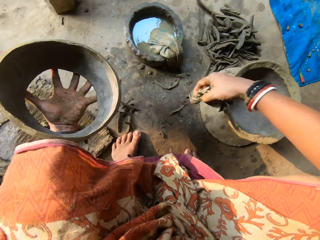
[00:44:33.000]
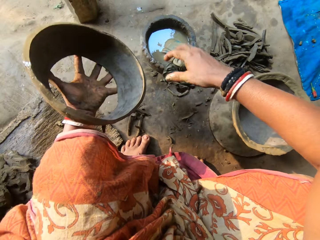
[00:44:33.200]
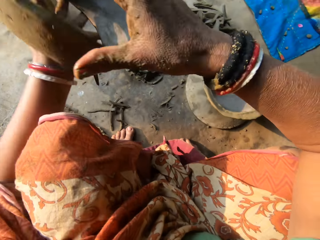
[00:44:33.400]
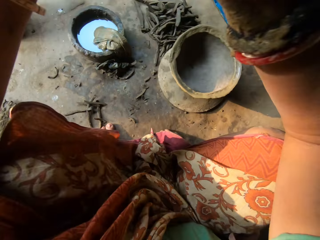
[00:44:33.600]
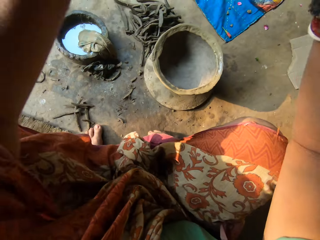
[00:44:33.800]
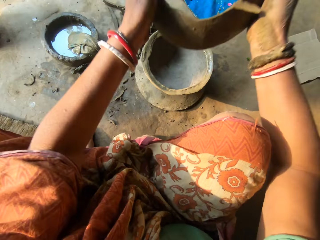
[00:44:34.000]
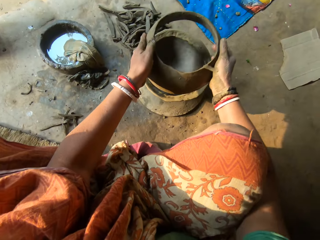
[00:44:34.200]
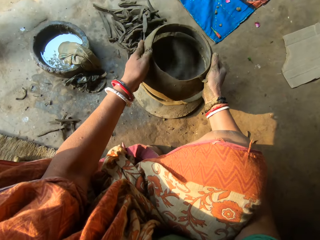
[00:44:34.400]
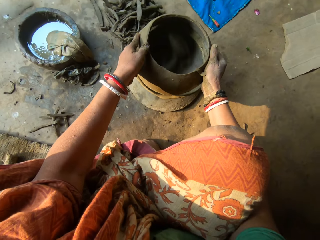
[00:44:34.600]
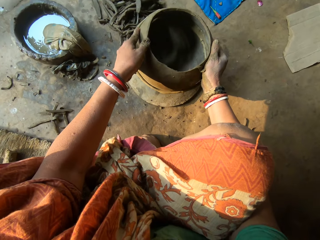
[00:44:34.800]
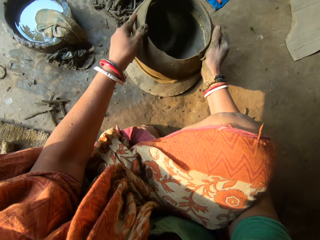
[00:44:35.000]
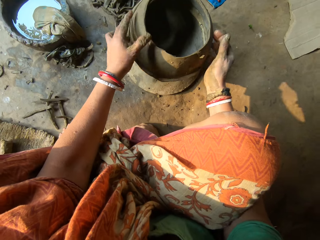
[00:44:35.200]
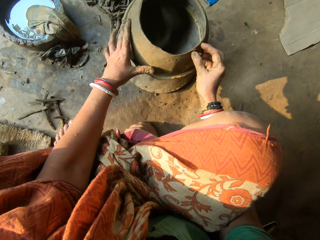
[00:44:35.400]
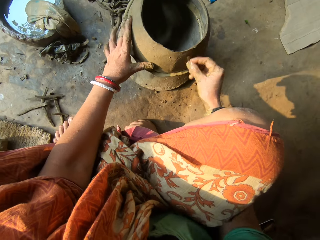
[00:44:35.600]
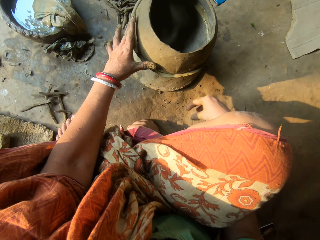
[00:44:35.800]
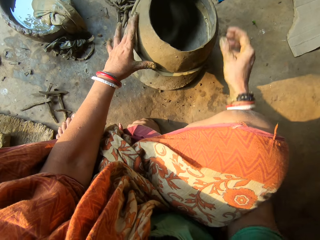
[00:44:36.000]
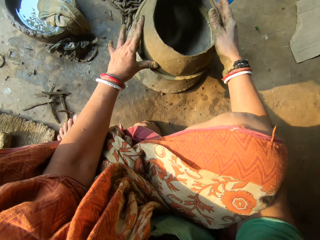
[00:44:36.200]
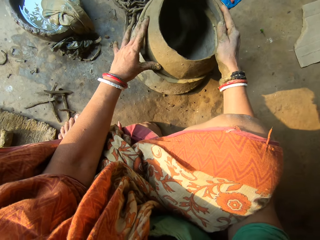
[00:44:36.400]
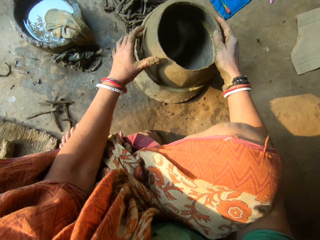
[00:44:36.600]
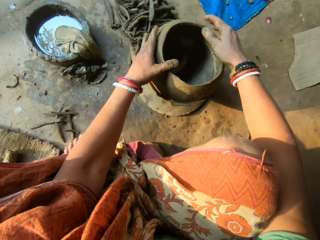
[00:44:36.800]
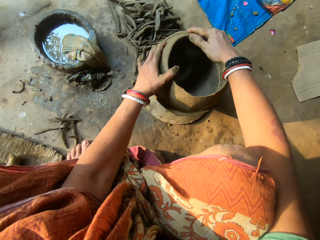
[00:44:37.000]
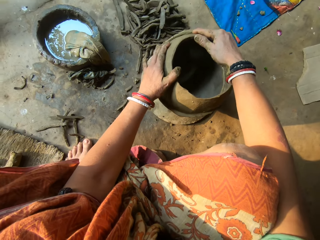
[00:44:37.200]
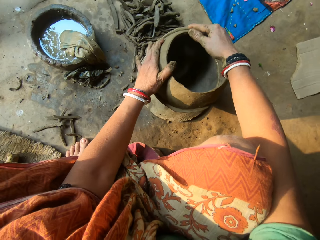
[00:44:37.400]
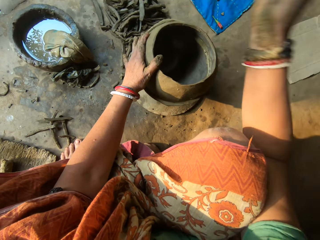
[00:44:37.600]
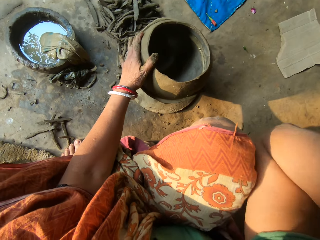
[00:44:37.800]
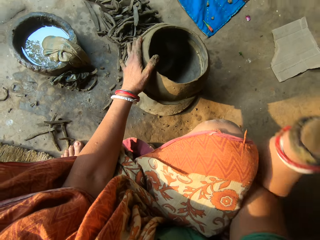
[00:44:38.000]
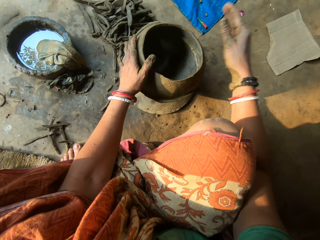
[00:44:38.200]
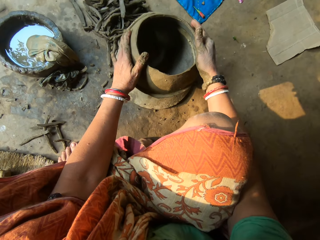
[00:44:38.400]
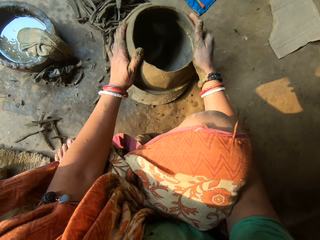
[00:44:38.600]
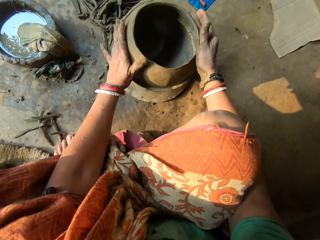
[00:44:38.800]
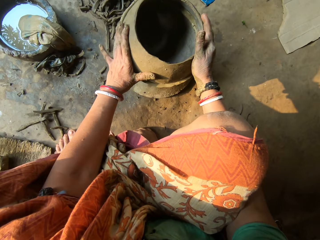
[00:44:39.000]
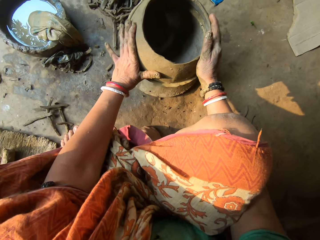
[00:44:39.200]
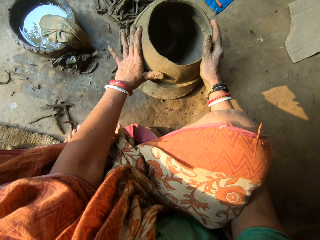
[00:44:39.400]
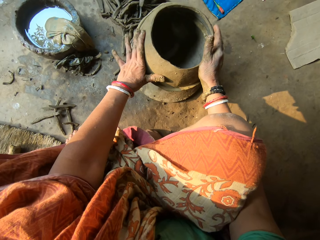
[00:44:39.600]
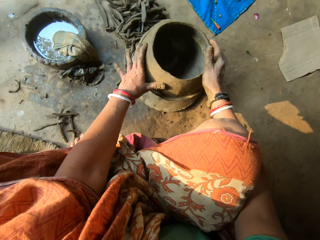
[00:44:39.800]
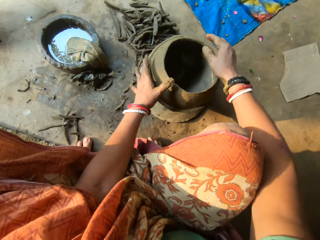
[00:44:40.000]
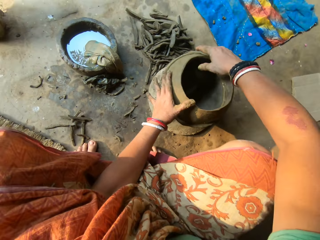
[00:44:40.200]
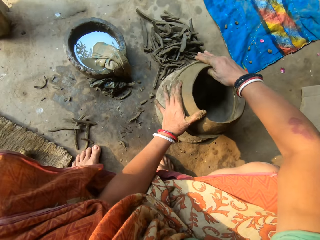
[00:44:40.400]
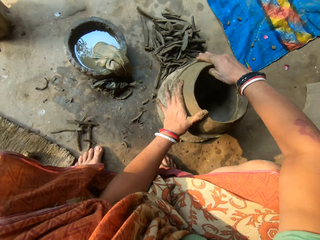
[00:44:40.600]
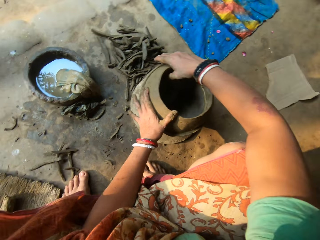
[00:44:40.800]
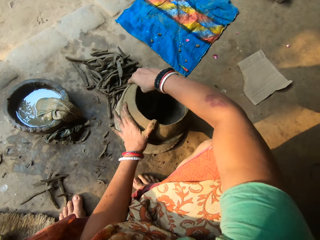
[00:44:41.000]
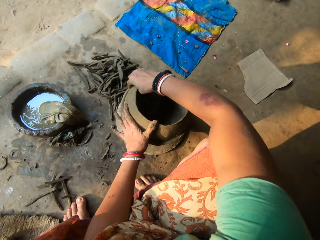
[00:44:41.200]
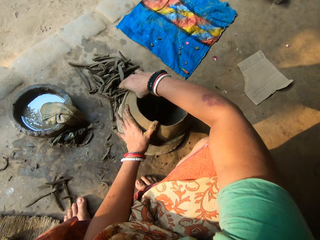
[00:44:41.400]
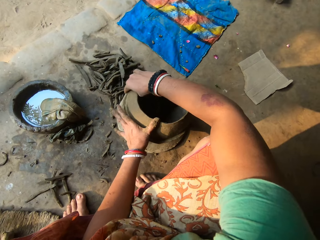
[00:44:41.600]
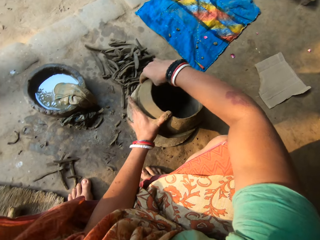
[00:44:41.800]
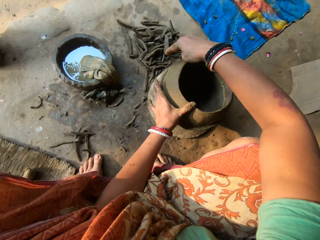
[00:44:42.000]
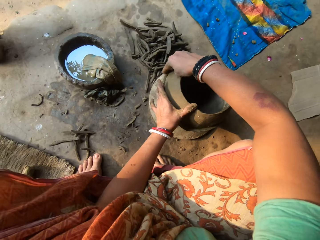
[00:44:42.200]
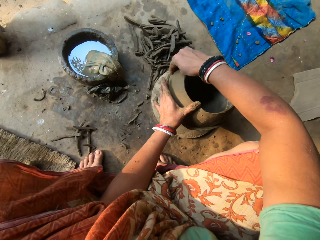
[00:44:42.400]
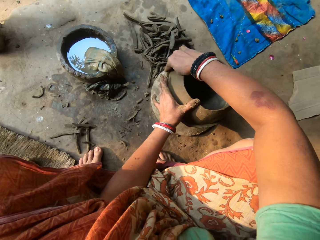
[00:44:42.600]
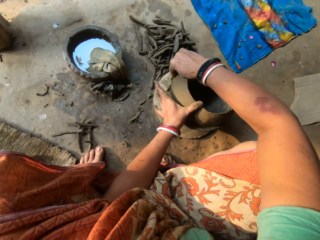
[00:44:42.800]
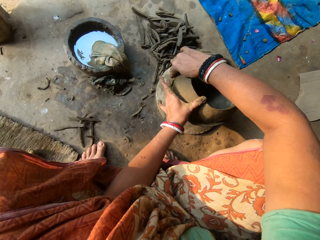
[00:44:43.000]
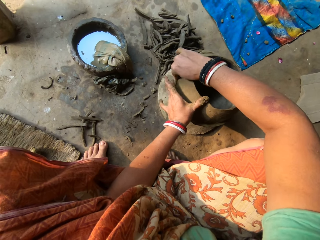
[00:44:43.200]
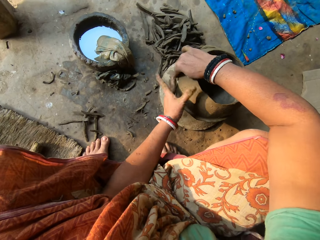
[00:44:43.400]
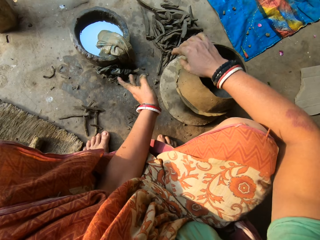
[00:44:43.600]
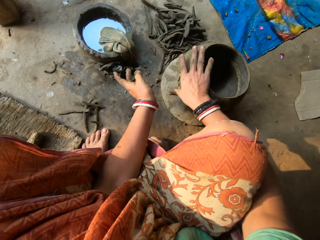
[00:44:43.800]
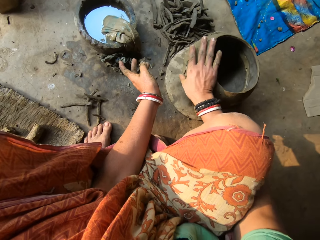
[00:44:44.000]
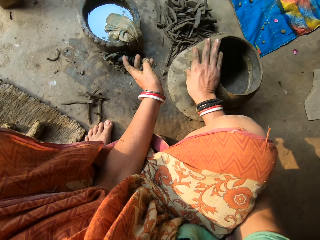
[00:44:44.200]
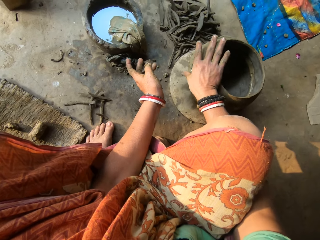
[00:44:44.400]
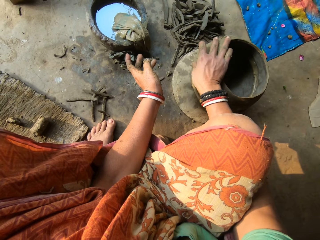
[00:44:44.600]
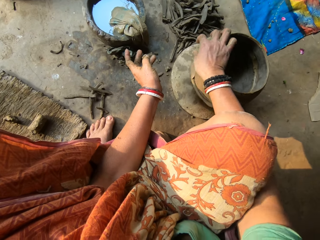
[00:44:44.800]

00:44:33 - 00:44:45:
The camera wearer drops the napkin on the floor with her right hand. She joins the ceramic clay in her hands with the ceramic clay on the lid. She adjusts the ceramic clay. She smoothens the outside of the ceramic clay with her right hand.

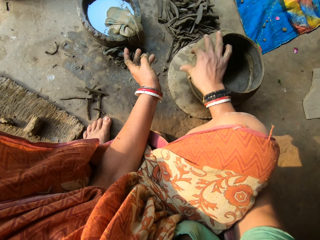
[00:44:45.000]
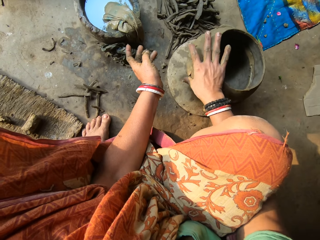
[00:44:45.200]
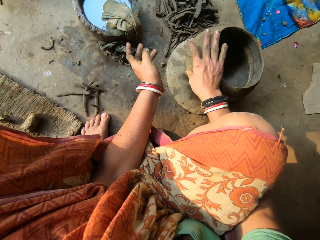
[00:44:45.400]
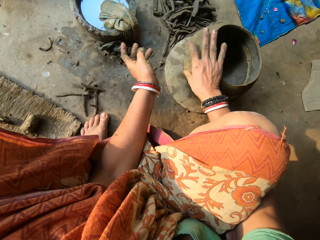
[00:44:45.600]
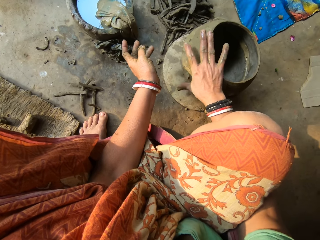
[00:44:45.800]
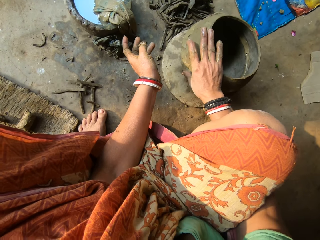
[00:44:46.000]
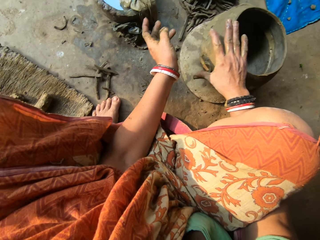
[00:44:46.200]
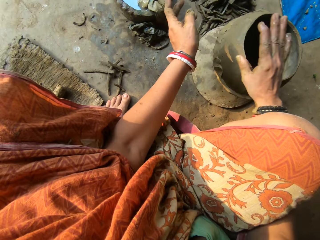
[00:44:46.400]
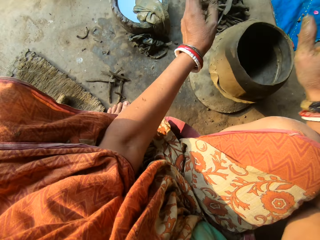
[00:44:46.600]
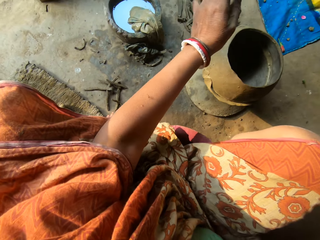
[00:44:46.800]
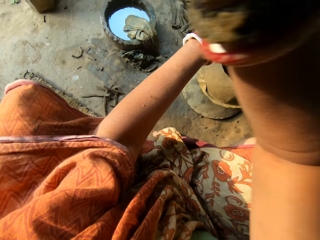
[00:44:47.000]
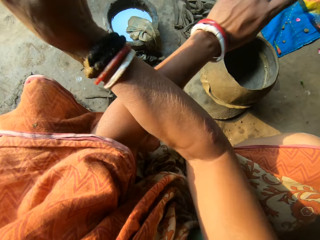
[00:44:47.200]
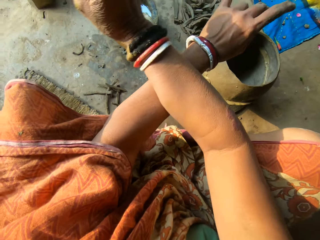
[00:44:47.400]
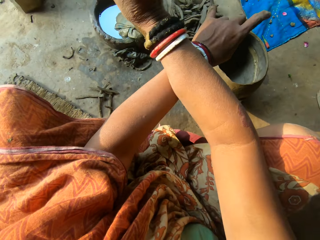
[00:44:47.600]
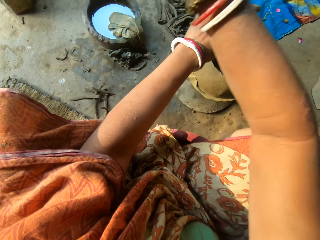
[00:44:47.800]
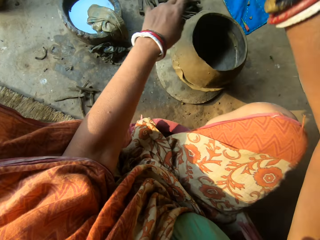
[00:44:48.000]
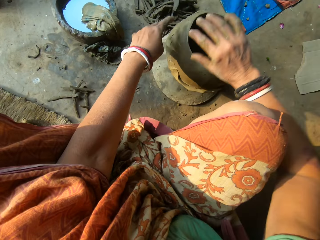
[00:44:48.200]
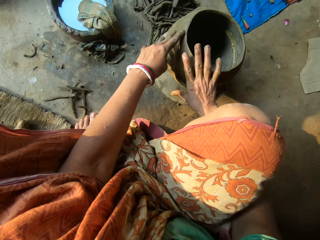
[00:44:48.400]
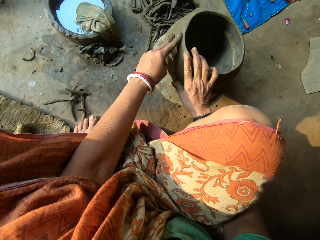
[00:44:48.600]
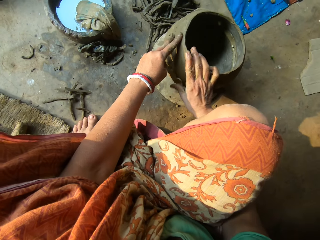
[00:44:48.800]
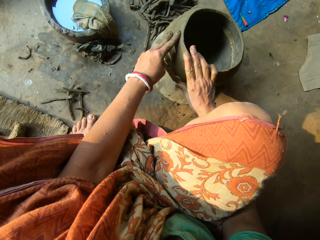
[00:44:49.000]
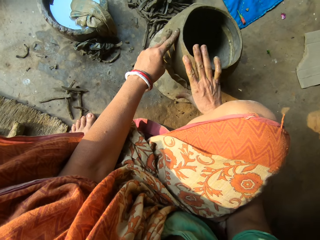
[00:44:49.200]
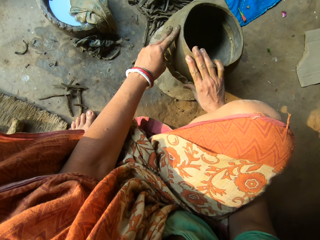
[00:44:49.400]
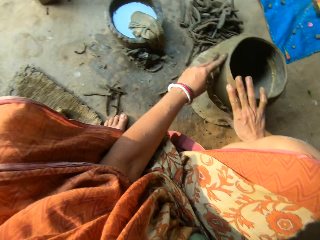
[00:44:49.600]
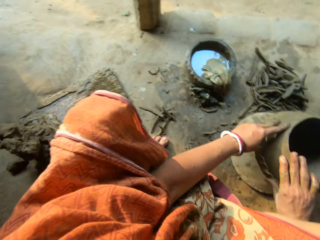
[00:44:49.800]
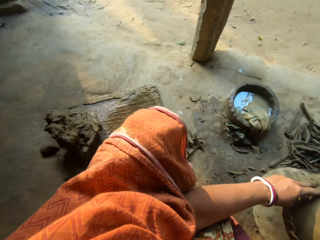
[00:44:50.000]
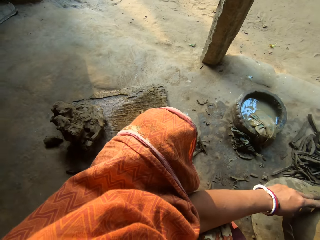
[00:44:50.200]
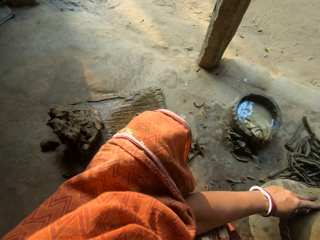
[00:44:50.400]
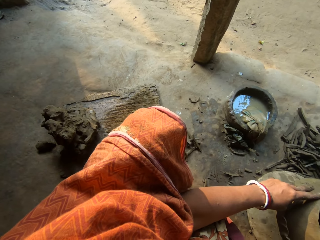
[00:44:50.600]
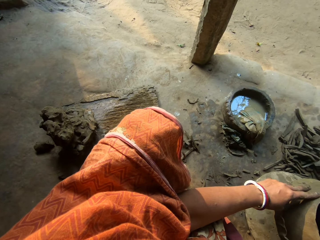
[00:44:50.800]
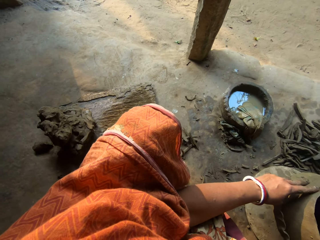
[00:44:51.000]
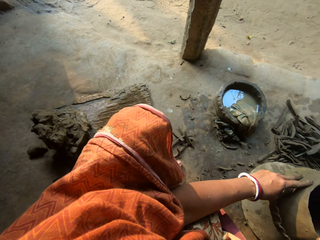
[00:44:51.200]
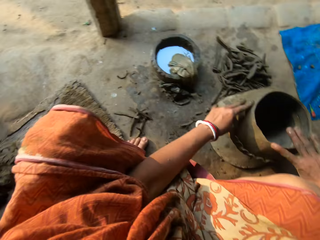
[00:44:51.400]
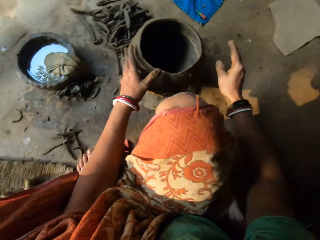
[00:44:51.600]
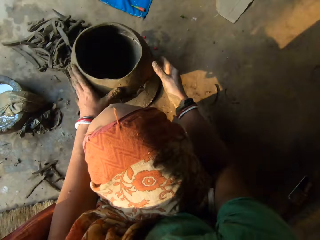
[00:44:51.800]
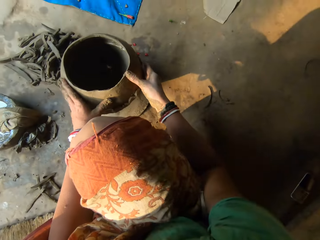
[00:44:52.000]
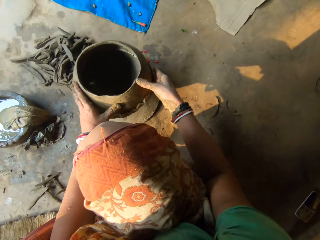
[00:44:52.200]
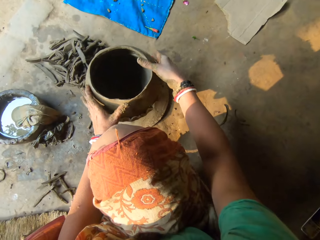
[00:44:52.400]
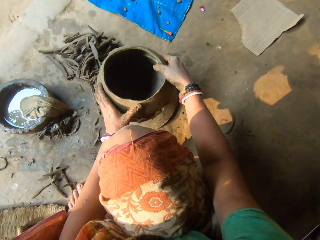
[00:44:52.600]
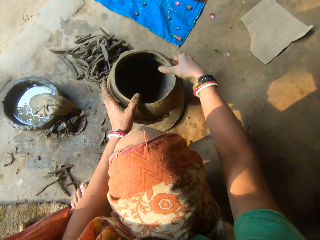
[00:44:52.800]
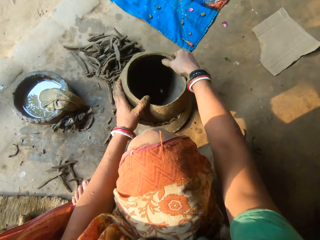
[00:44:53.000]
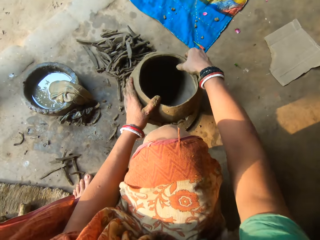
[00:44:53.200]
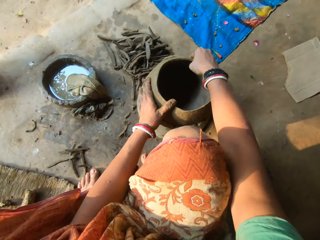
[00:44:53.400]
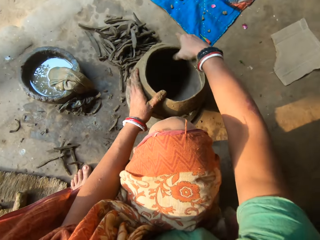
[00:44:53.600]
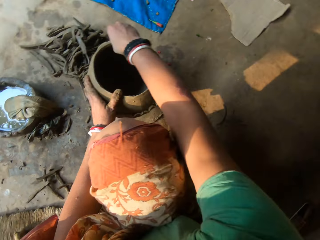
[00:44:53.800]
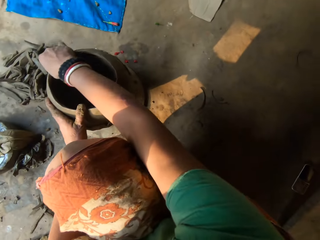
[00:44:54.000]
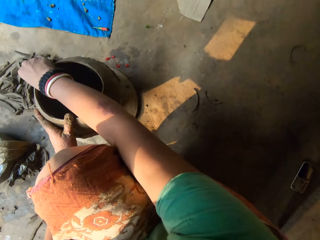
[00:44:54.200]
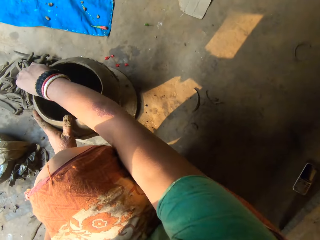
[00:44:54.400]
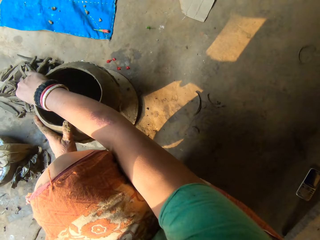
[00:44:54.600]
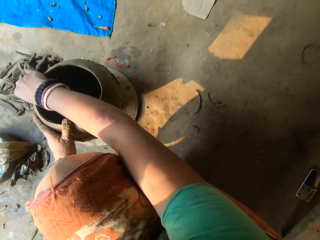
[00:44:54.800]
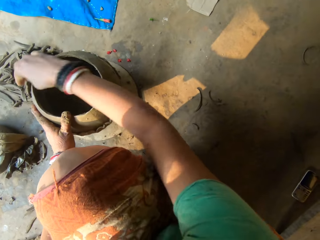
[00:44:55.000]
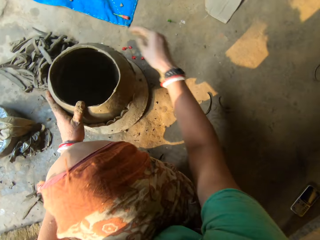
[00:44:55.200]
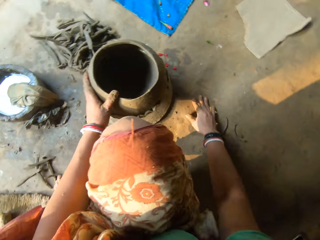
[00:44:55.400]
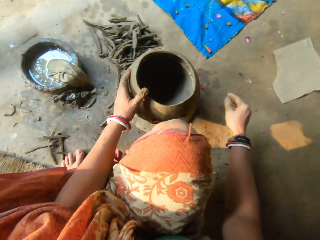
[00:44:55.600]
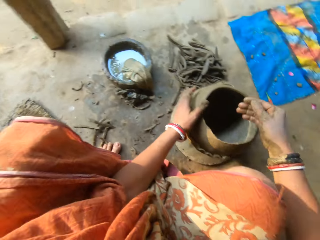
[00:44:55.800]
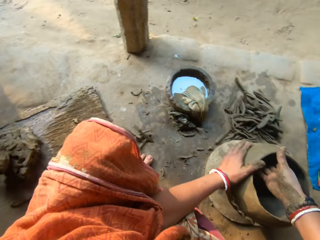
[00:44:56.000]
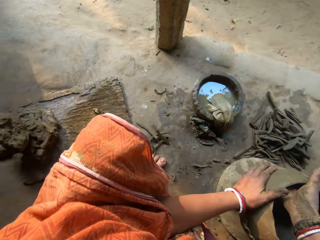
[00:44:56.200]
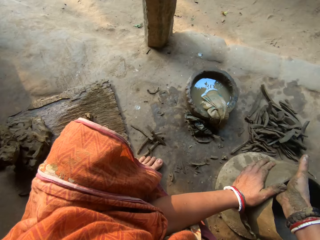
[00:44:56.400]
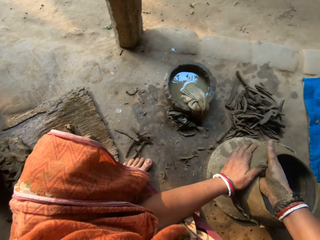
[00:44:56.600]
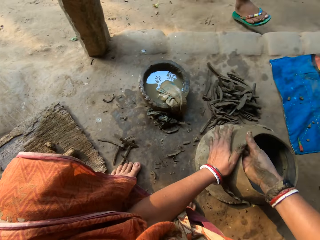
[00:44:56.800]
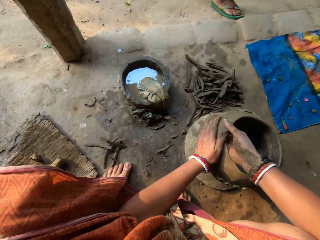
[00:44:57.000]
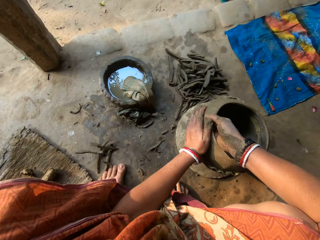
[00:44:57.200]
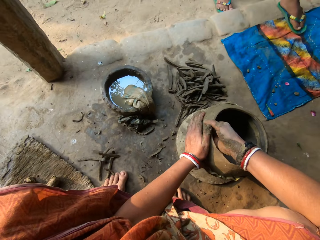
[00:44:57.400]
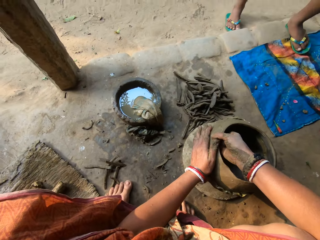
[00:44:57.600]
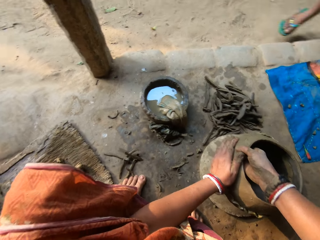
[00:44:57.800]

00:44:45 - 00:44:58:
The camera wearer closes her hands. She fixes the pot. She smoothens the inside of the ceramic clay with her right hand.
